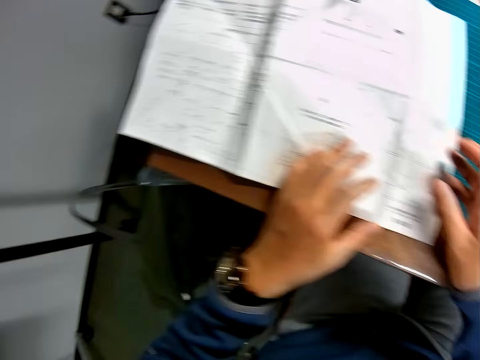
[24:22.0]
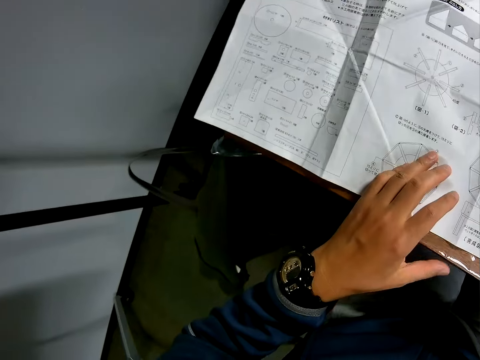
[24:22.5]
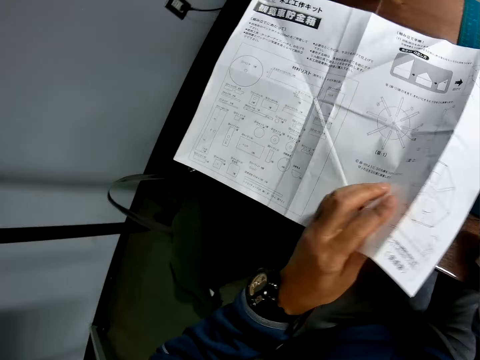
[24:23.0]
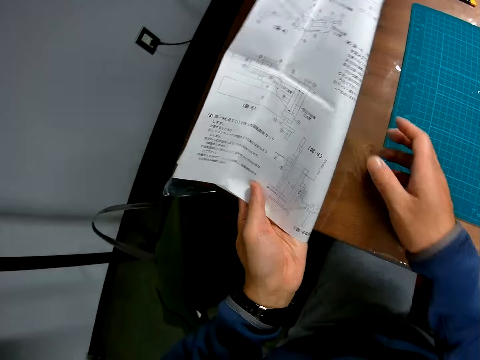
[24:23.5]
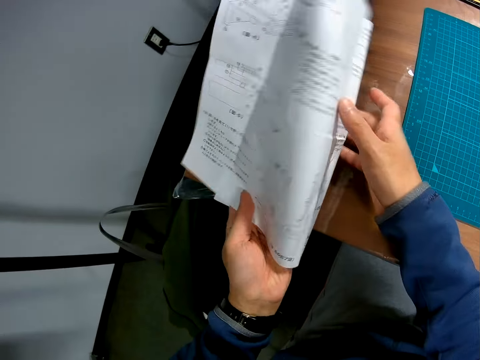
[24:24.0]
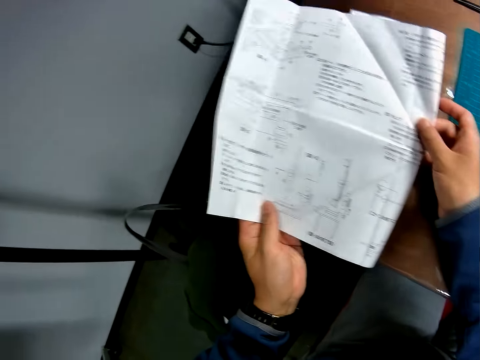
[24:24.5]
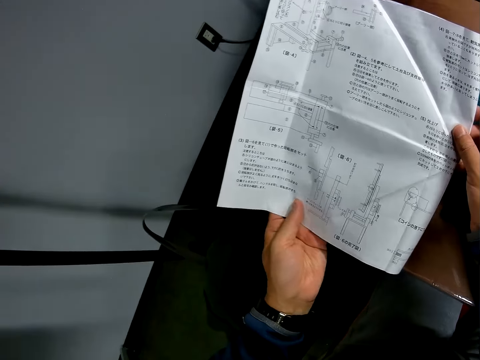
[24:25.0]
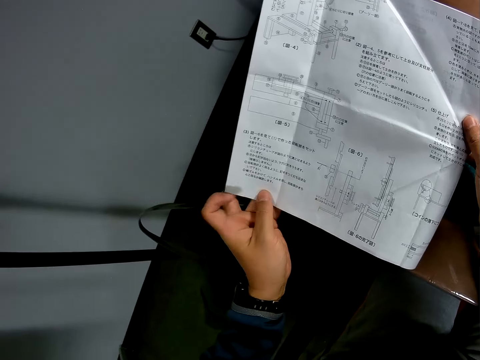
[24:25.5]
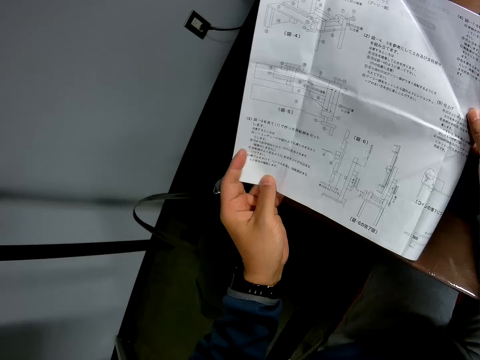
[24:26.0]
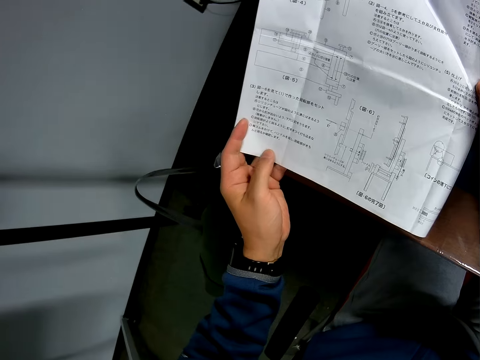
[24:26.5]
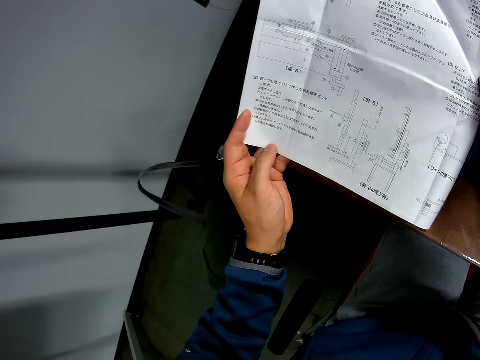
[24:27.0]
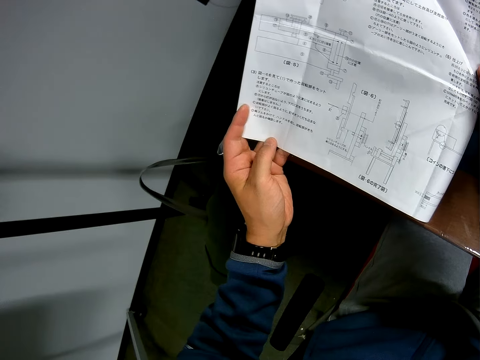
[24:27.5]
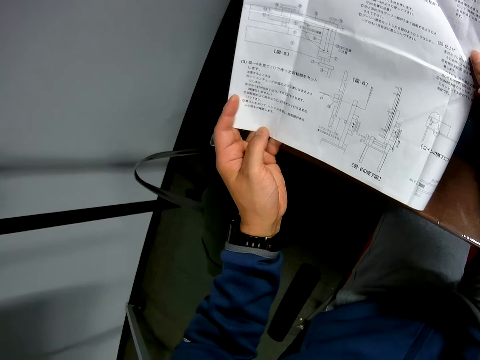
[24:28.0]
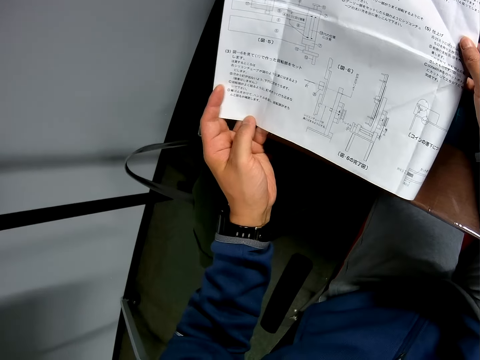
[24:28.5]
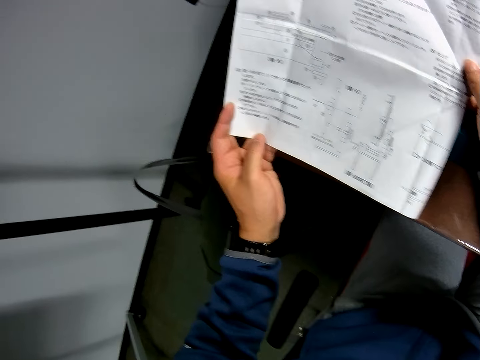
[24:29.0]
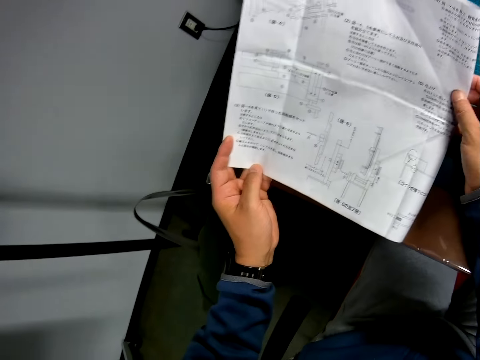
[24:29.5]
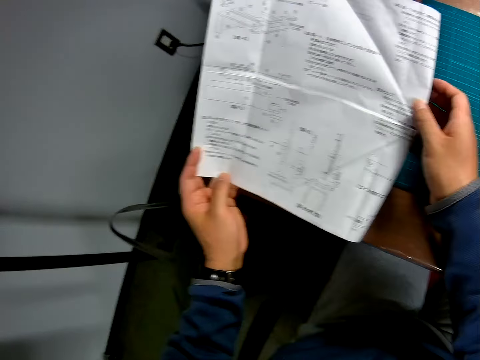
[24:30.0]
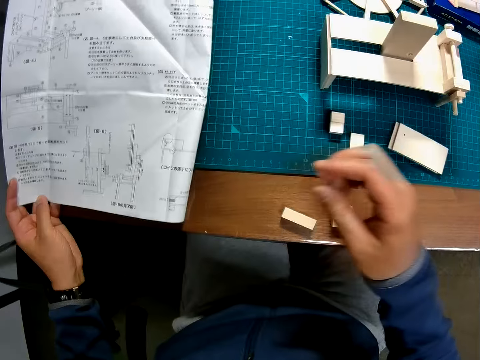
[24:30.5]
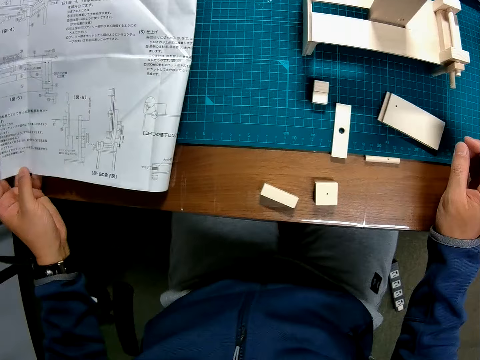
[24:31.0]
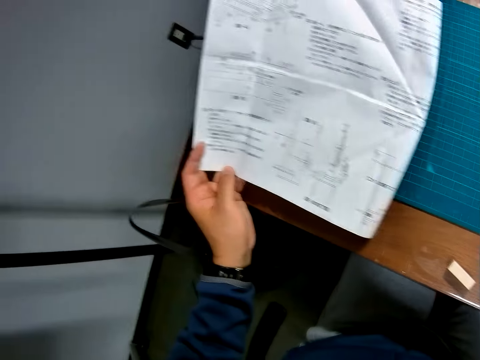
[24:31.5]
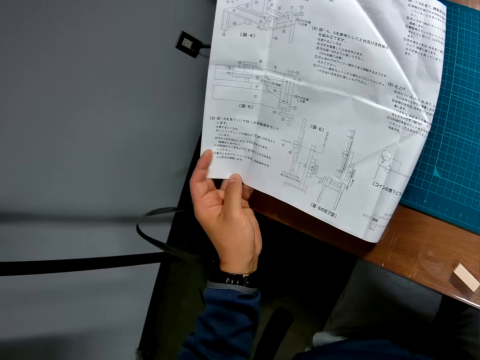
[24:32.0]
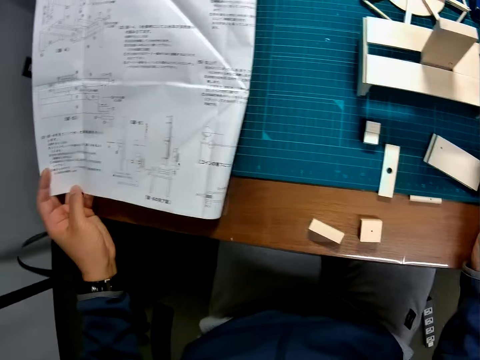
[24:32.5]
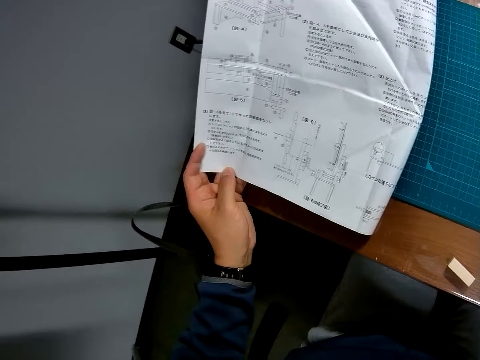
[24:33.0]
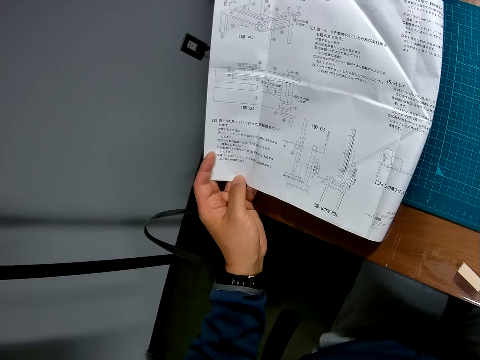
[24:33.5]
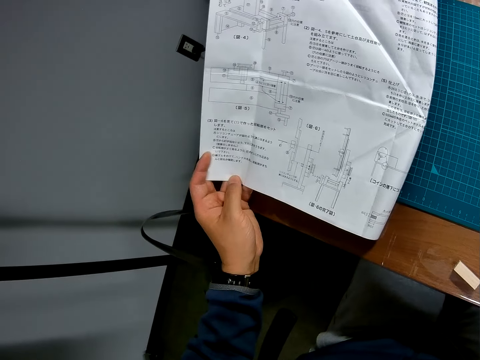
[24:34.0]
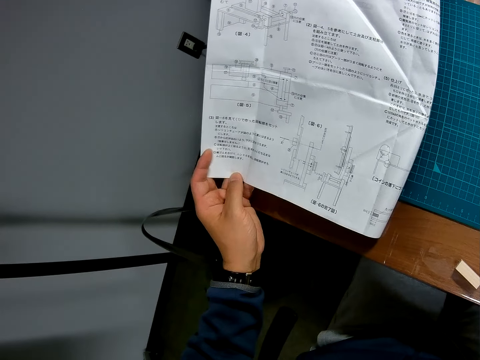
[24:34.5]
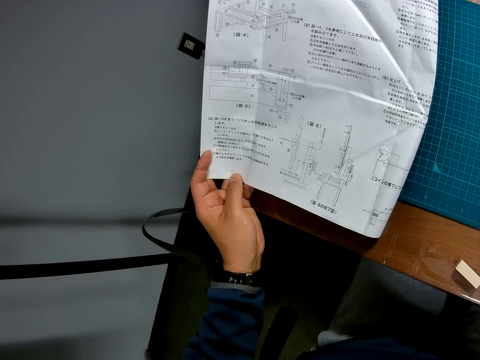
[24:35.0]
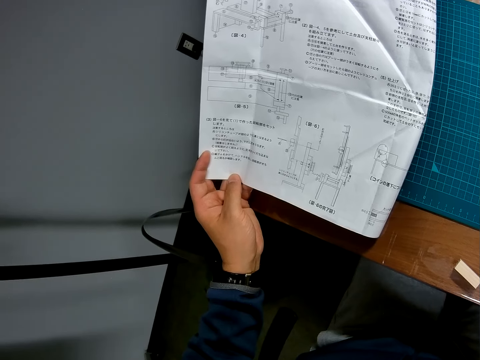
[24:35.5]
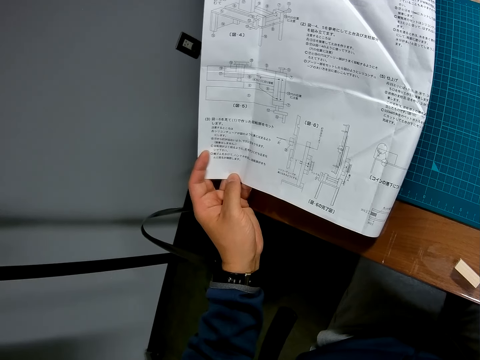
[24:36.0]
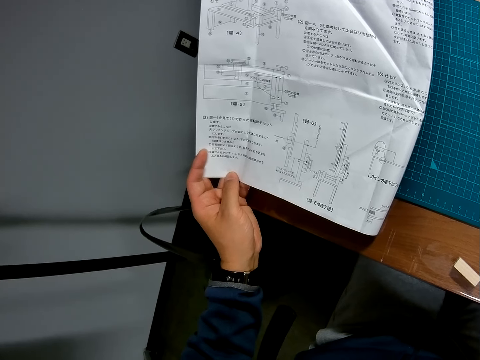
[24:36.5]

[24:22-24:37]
The camera wearer holds the instruction manual with both hands. He places his hands on the instruction paper. He turns over the instruction paper with his left hand. He reads the instruction manual. He lets go of the manual with his right hand.

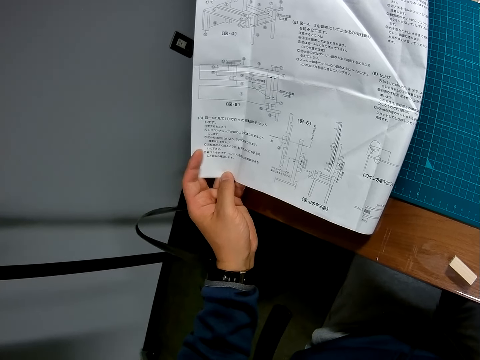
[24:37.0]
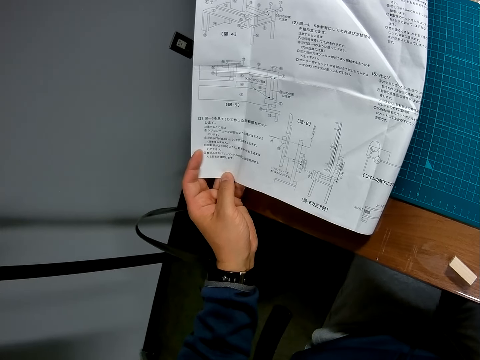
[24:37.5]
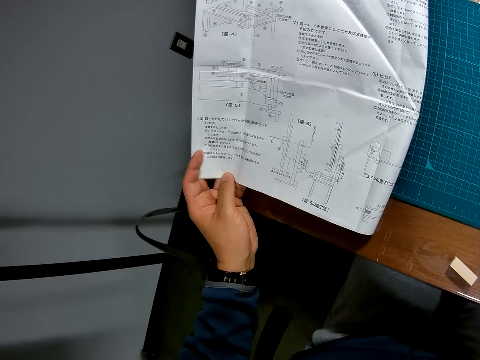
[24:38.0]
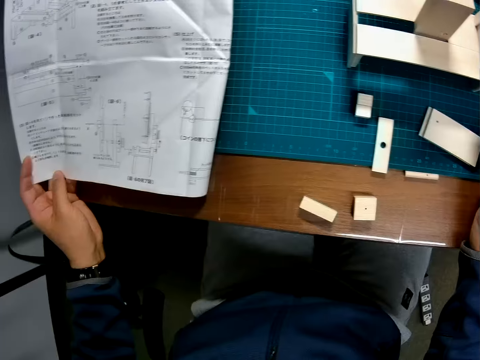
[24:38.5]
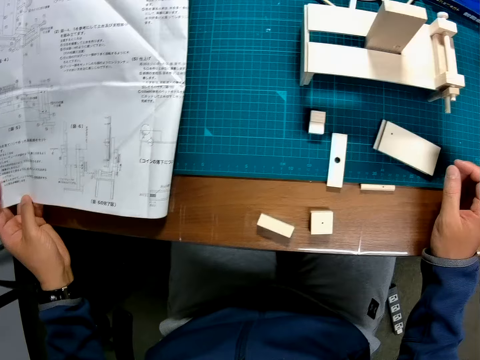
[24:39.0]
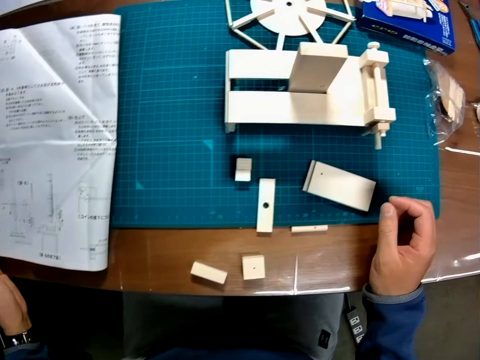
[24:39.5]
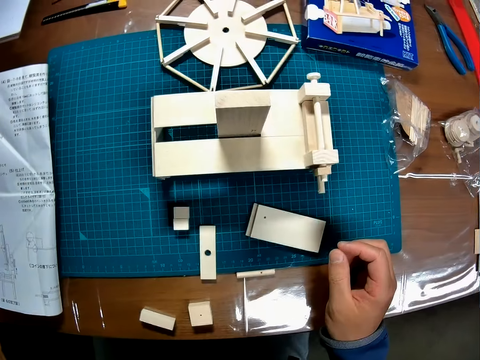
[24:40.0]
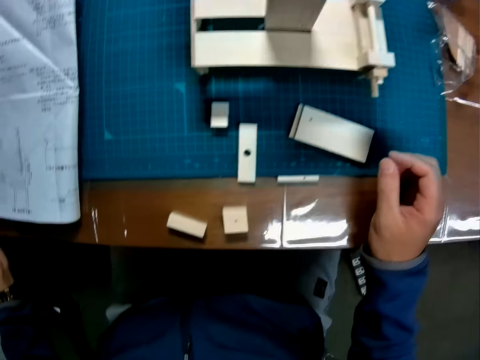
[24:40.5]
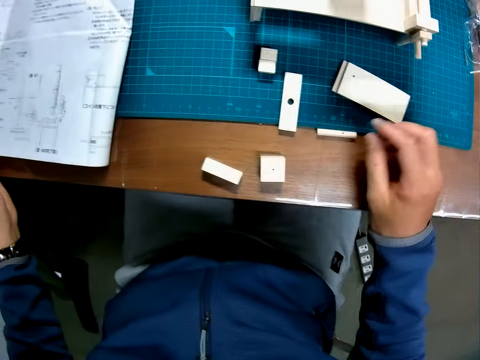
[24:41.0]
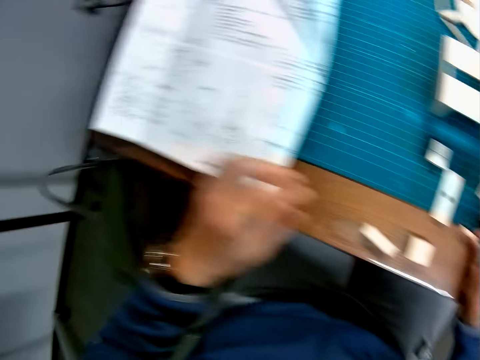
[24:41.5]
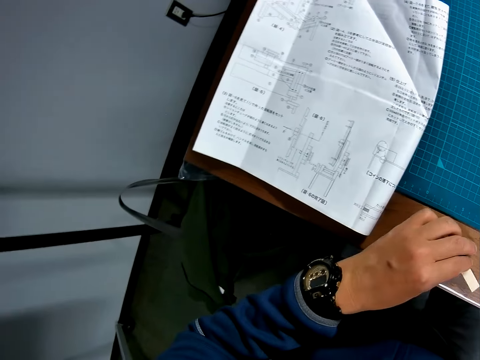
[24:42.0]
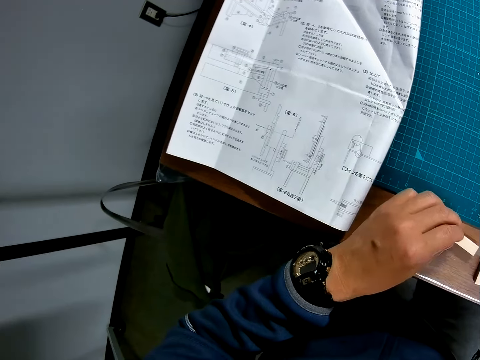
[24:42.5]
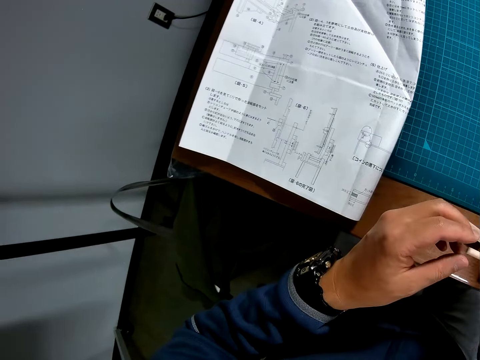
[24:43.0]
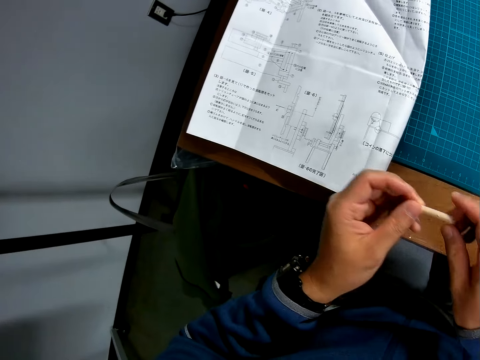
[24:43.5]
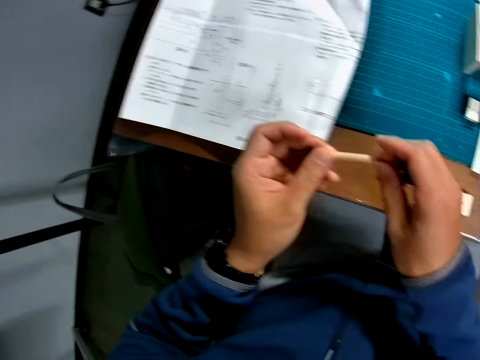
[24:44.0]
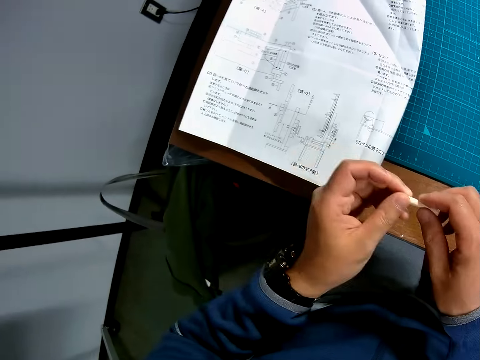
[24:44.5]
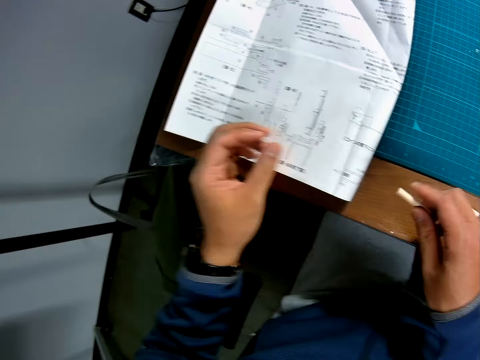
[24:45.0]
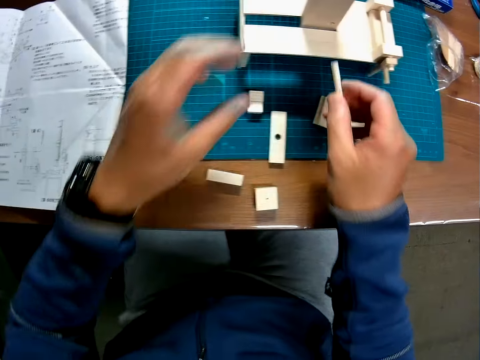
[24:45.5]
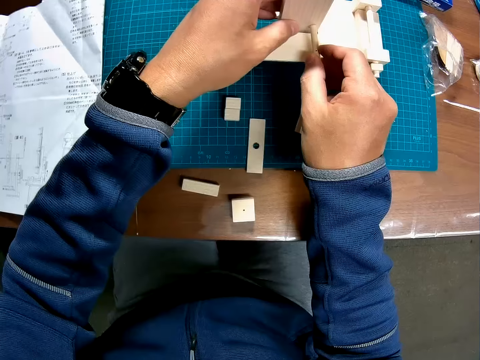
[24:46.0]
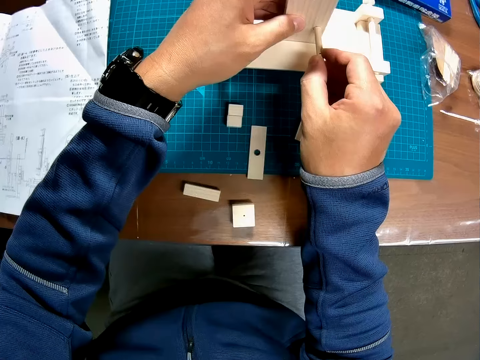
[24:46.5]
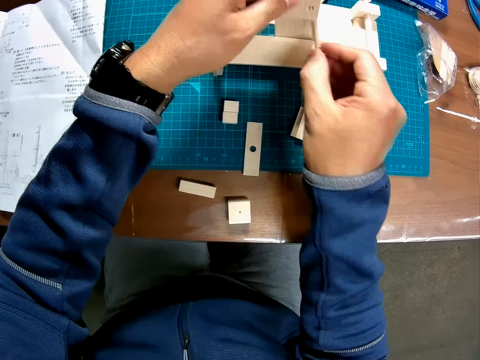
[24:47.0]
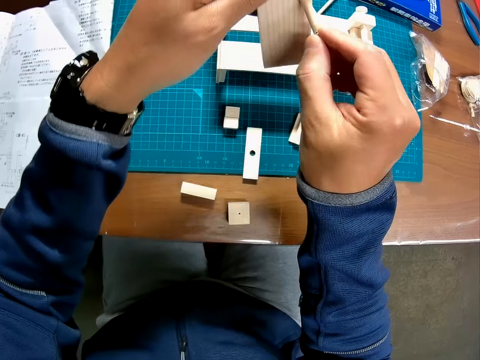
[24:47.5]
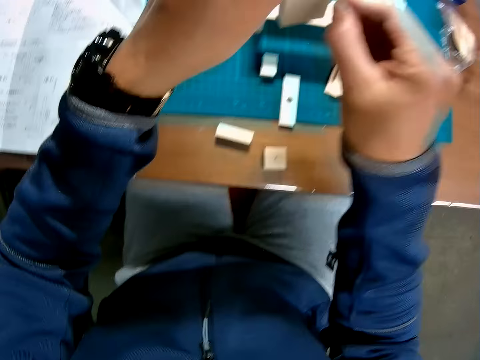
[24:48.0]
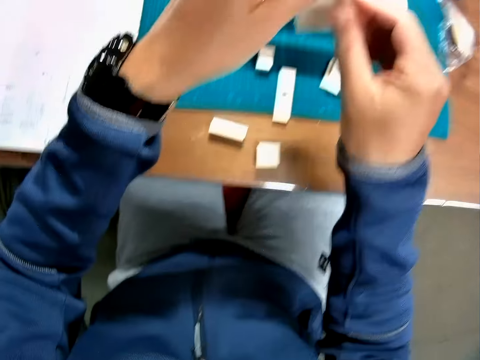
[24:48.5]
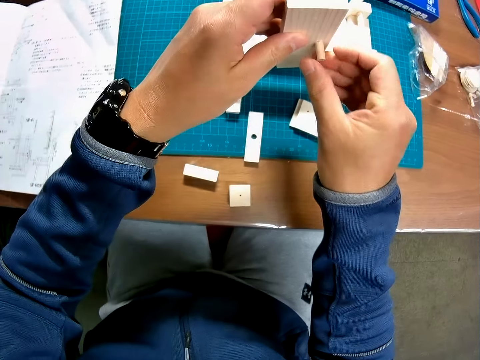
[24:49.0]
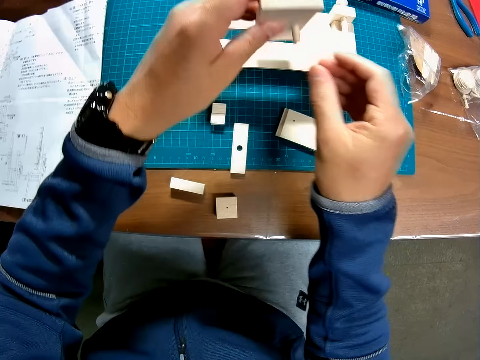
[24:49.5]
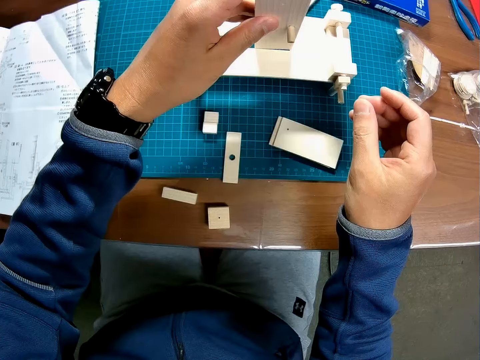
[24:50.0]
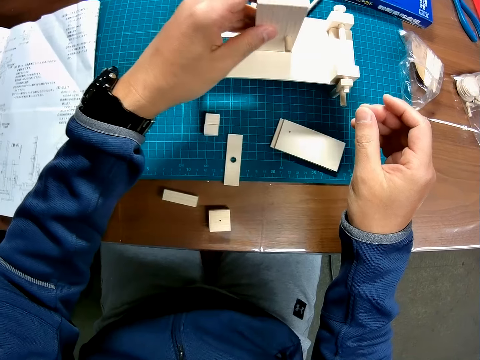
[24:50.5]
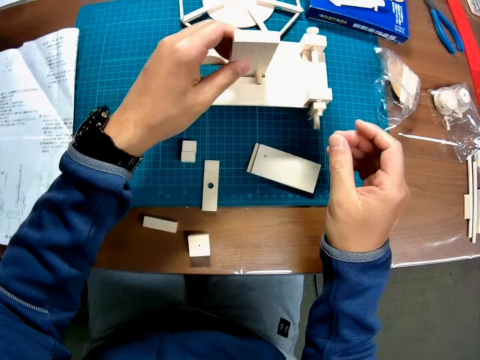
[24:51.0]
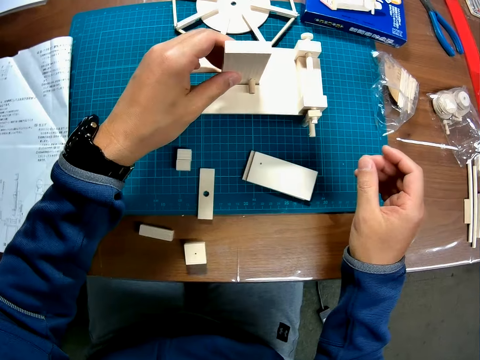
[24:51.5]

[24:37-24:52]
The camera wearer picks up a wooden piece from the table with his left hand. He picks up a small piece of wood with his right hand. He pushes aside a small piece of wood with his left hand. He adjusts a wooden piece on the table with his right hand. He picks up the small piece of wood with both hands. He holds the wooden piece with both hands. He inserts the small piece of wood in the wood material model. He lifts up a wooden piece with his left hand. He attaches the wooden piece to another wooden piece.
